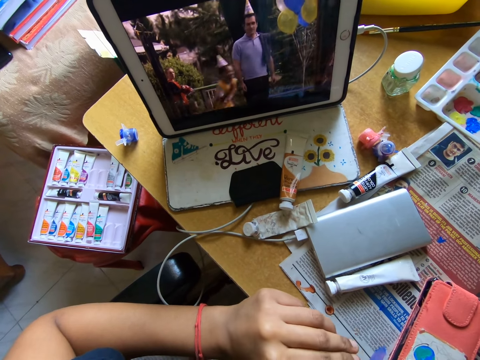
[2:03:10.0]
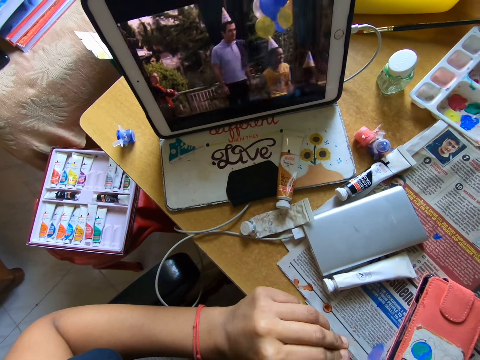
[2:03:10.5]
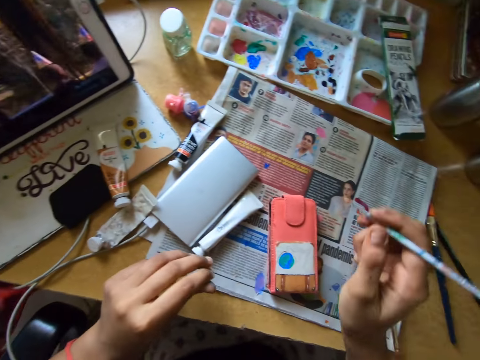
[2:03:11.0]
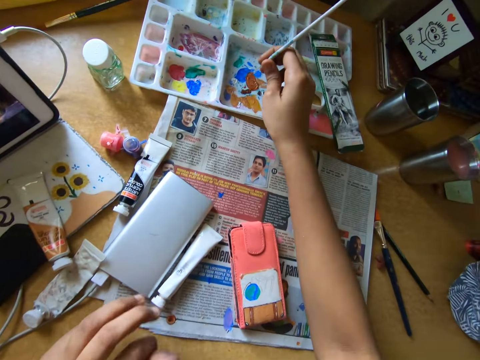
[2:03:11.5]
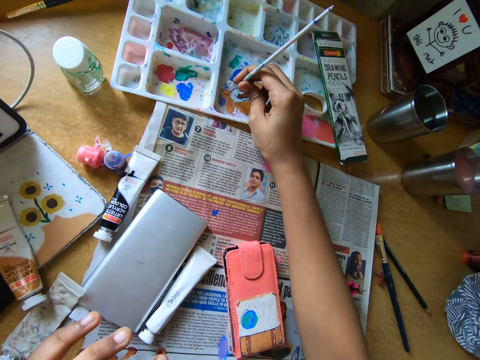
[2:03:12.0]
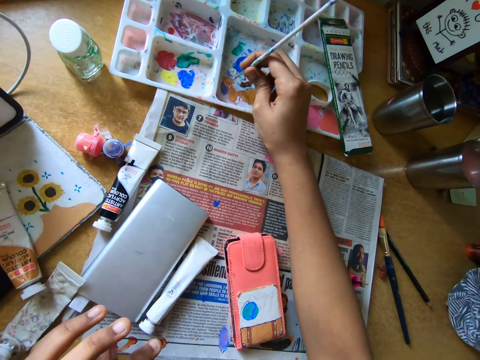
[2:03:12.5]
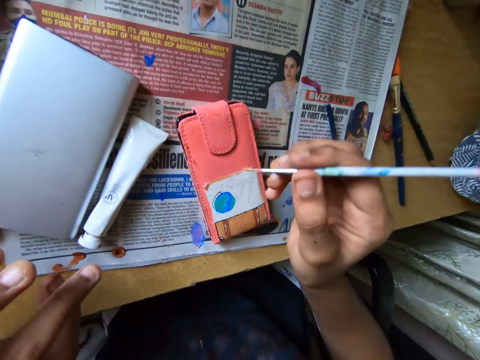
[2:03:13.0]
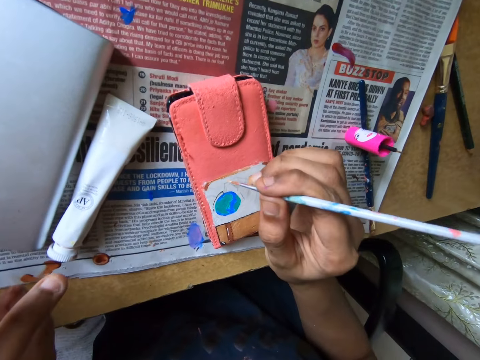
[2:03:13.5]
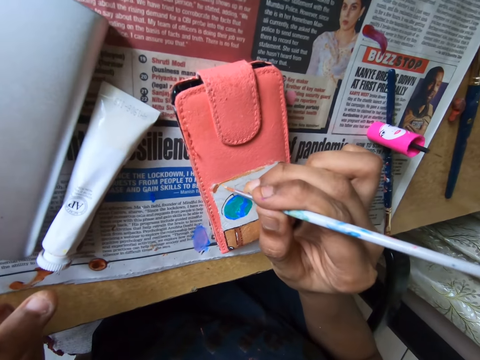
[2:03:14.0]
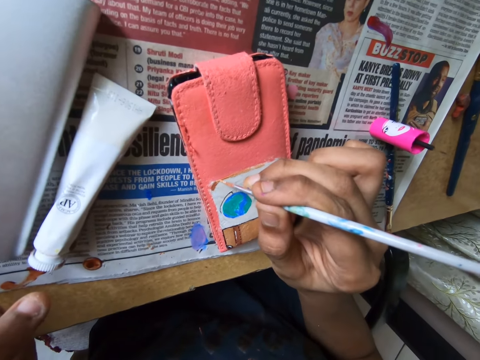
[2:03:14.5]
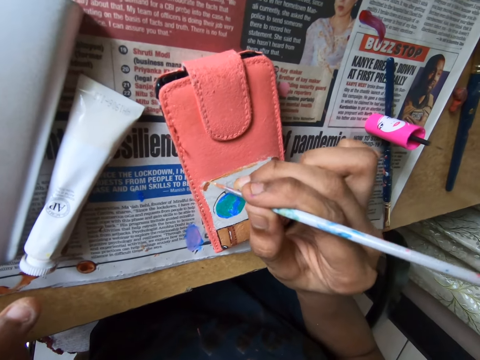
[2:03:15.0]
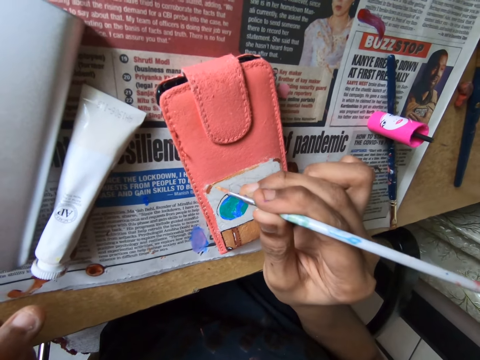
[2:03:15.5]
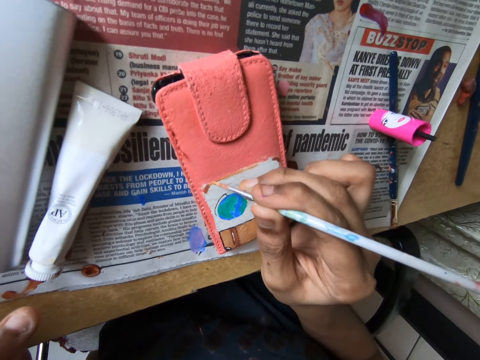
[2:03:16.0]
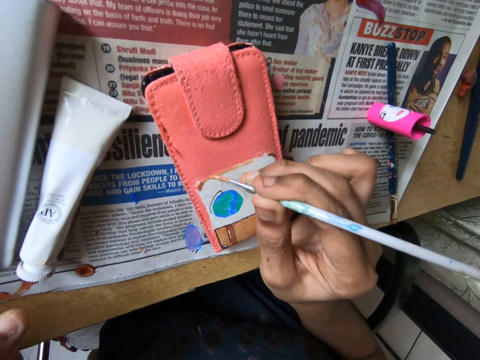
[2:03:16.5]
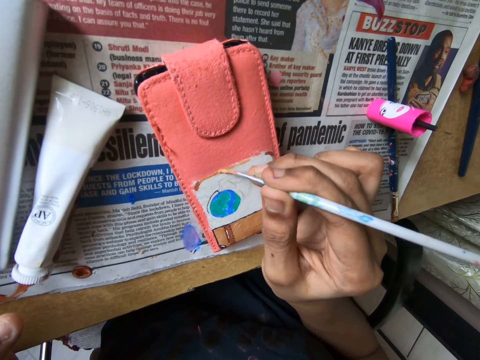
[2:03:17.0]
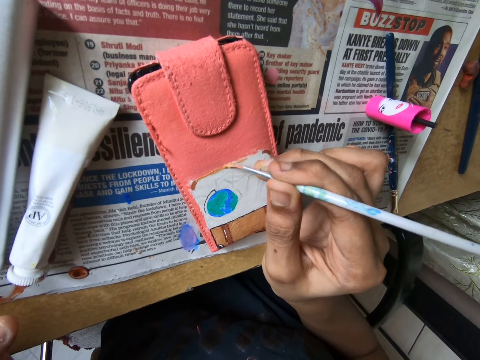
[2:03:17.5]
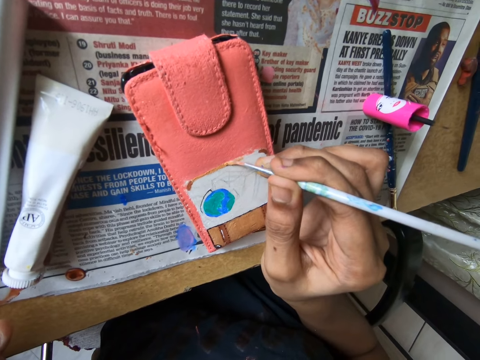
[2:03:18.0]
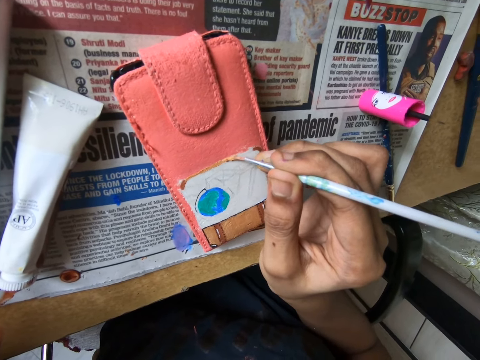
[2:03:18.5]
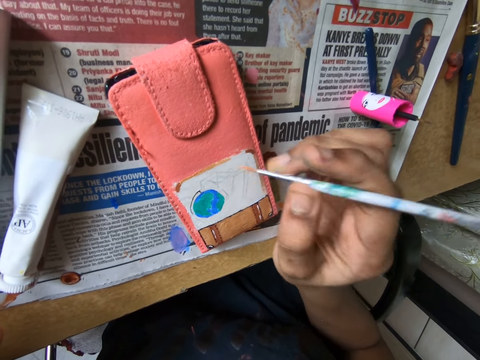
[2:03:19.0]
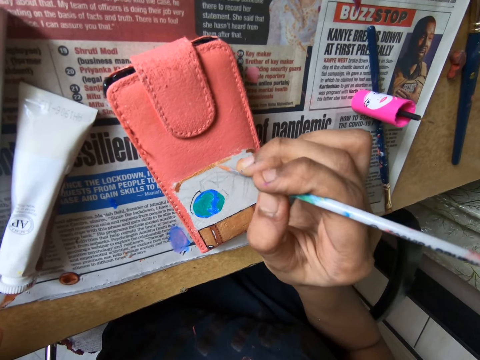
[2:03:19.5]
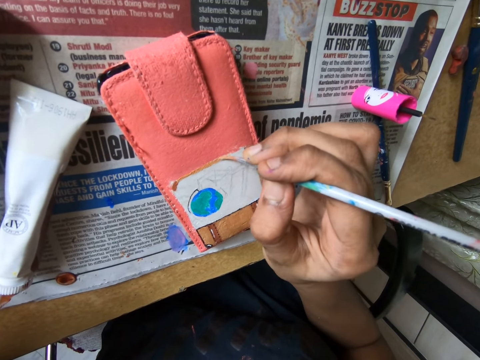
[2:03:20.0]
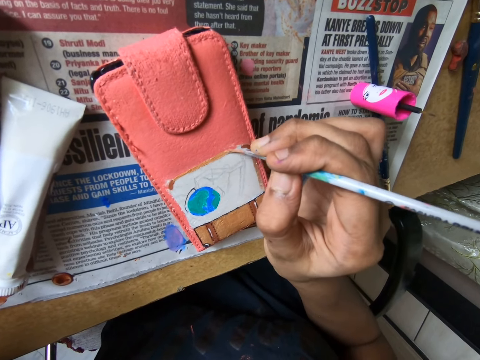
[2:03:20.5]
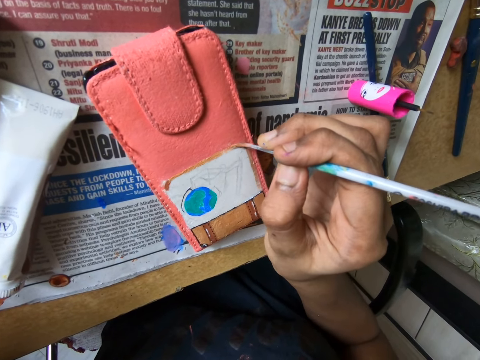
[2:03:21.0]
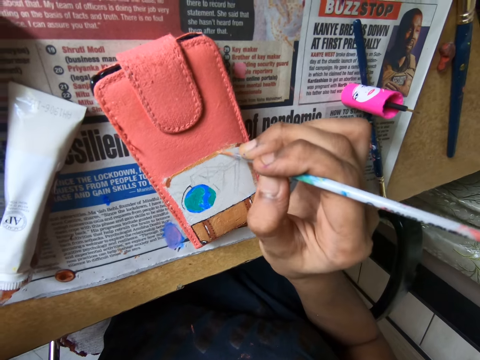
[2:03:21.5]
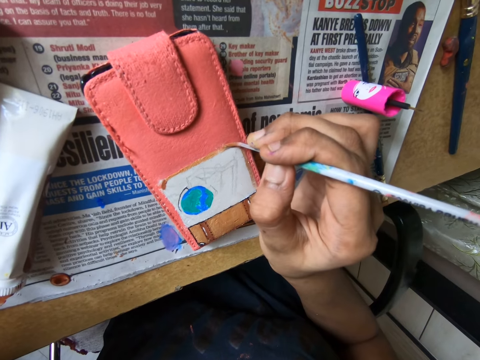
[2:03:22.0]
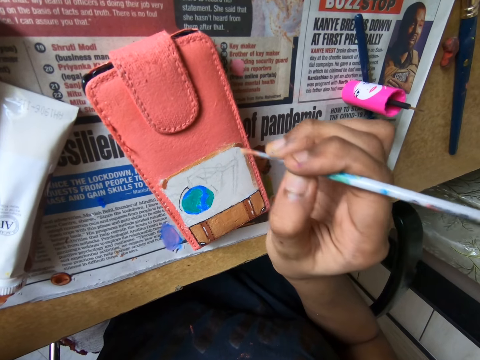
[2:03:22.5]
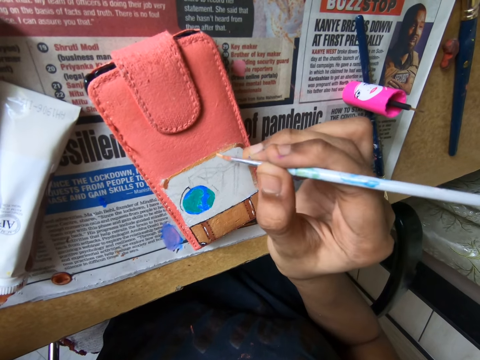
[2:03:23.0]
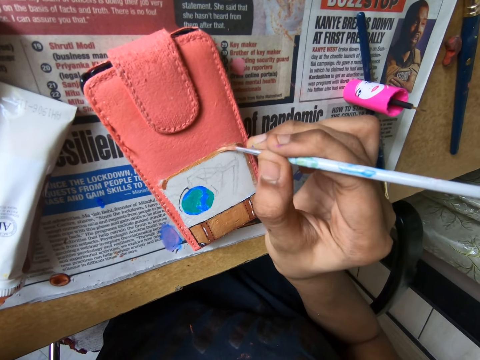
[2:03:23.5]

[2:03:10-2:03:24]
The camera wearer scoops paint with a brush. They rub the pen brush in the container and paint a picture on the wallet with the pen brush.

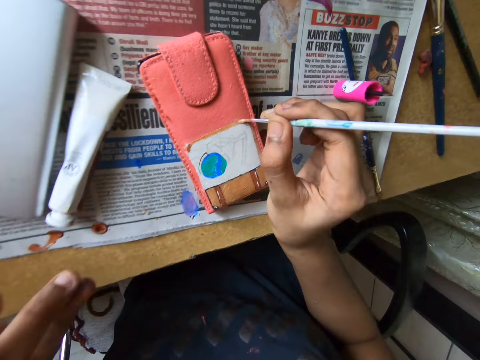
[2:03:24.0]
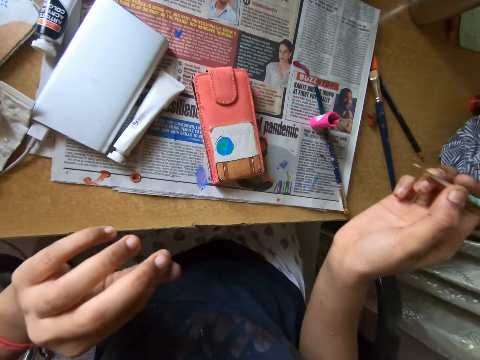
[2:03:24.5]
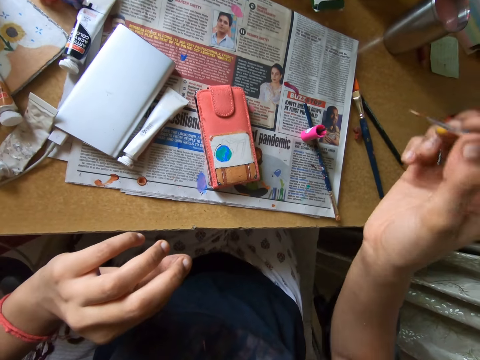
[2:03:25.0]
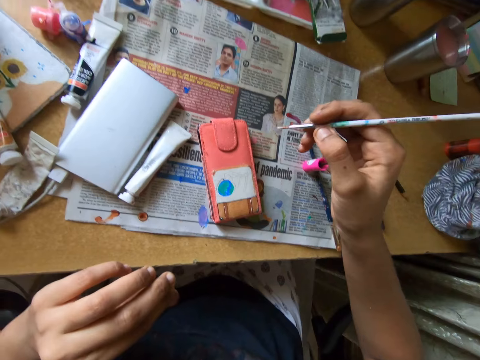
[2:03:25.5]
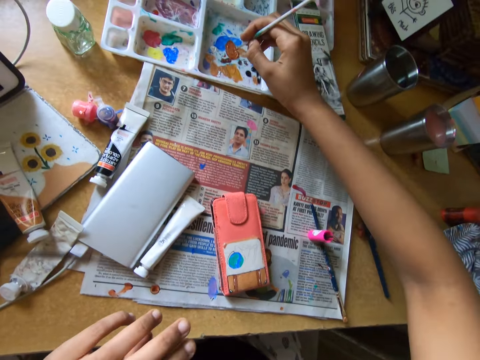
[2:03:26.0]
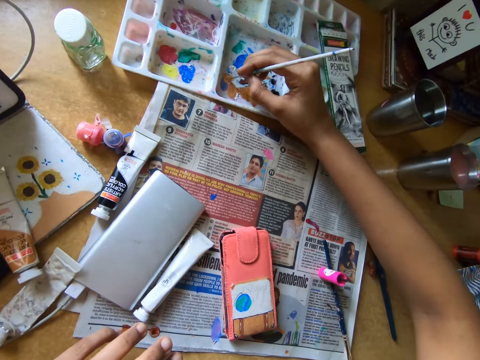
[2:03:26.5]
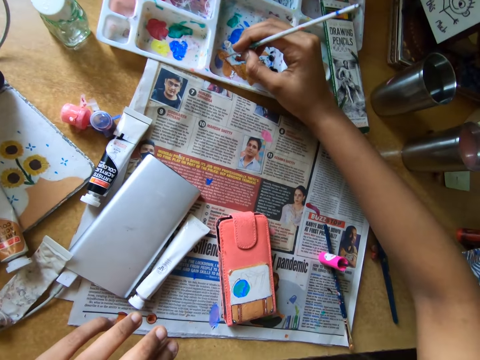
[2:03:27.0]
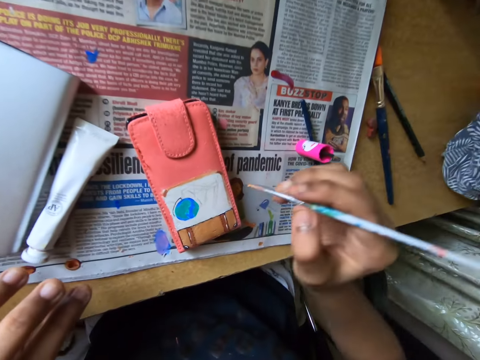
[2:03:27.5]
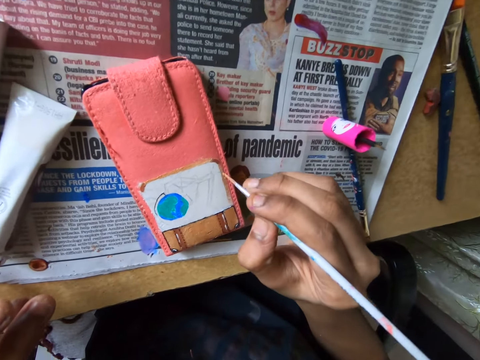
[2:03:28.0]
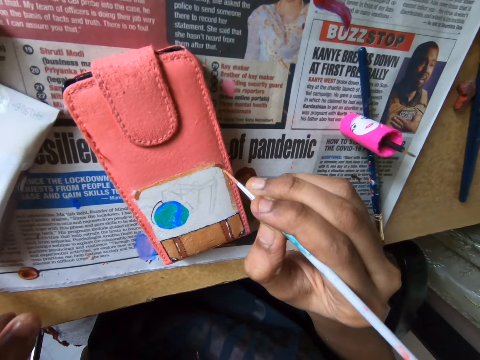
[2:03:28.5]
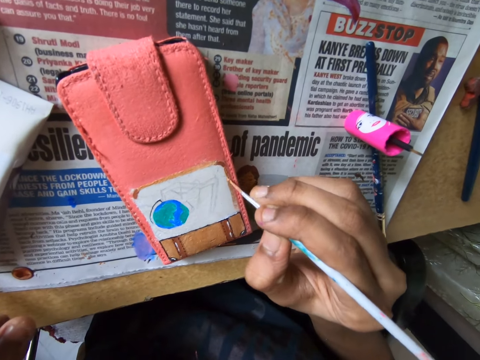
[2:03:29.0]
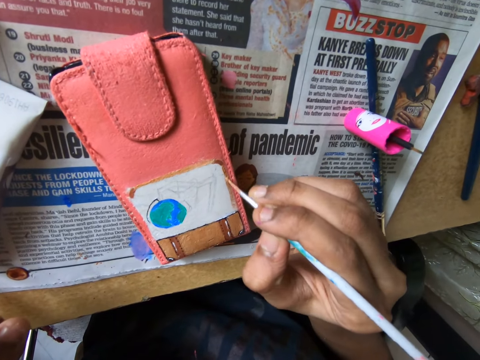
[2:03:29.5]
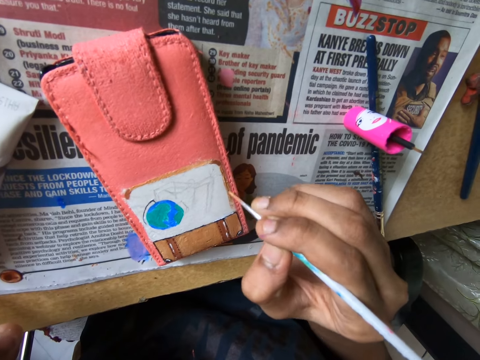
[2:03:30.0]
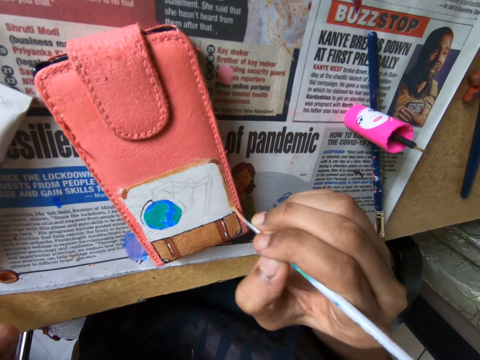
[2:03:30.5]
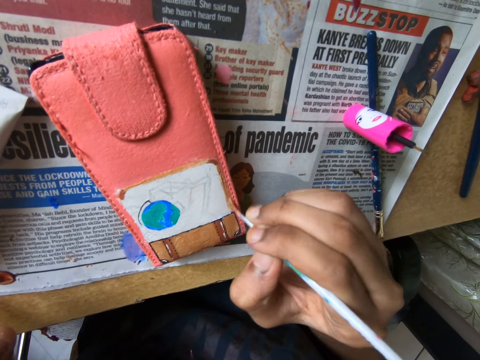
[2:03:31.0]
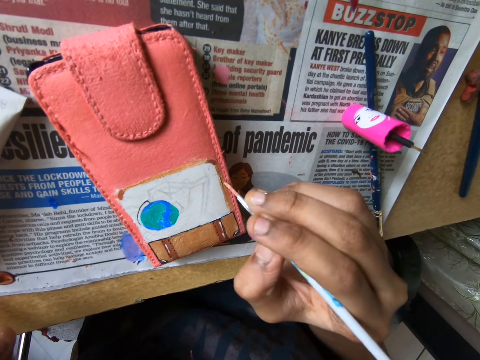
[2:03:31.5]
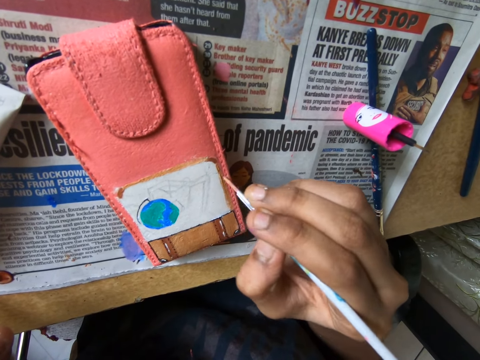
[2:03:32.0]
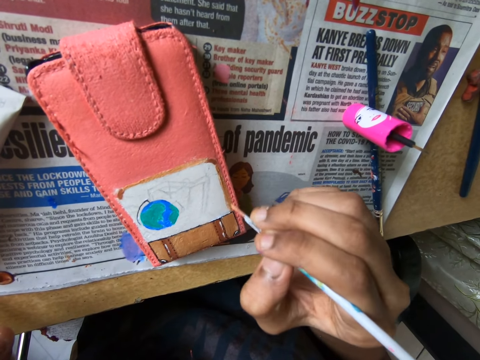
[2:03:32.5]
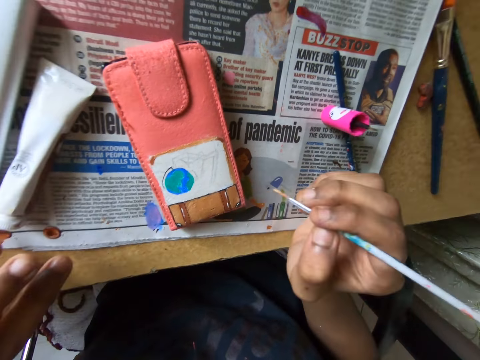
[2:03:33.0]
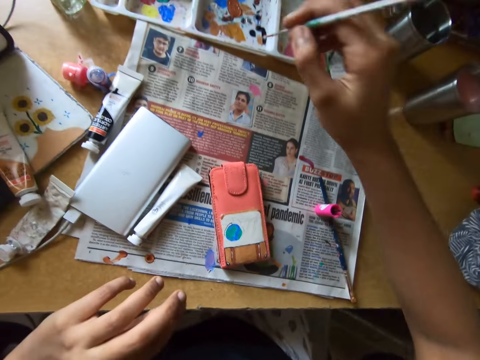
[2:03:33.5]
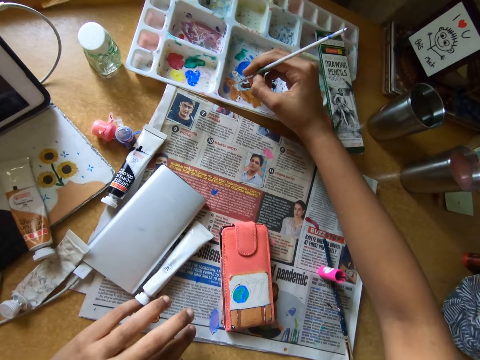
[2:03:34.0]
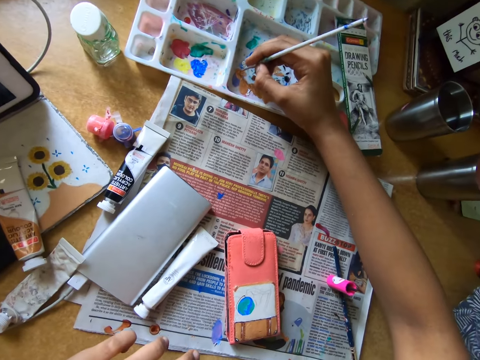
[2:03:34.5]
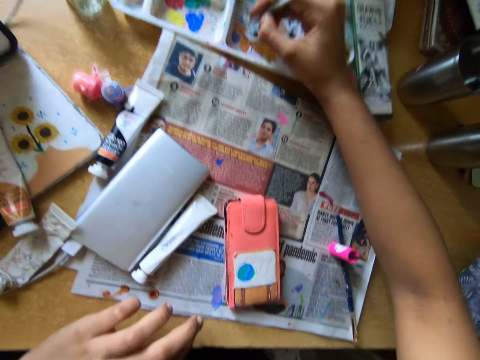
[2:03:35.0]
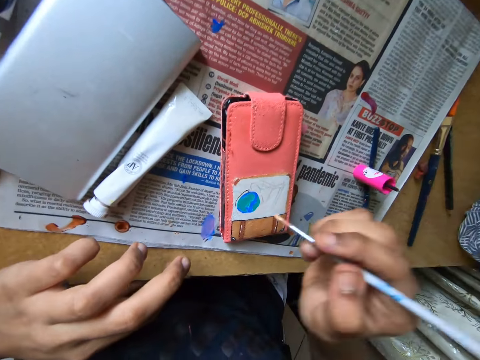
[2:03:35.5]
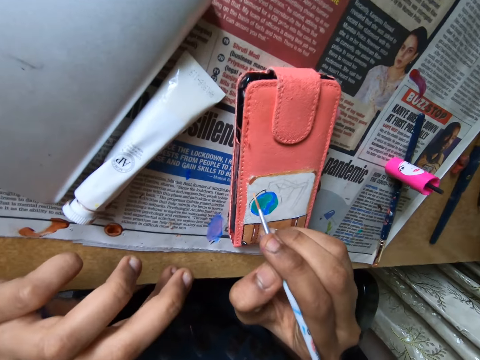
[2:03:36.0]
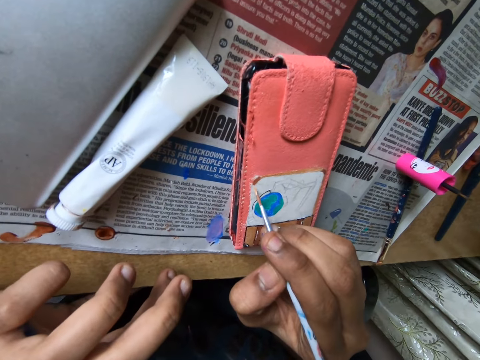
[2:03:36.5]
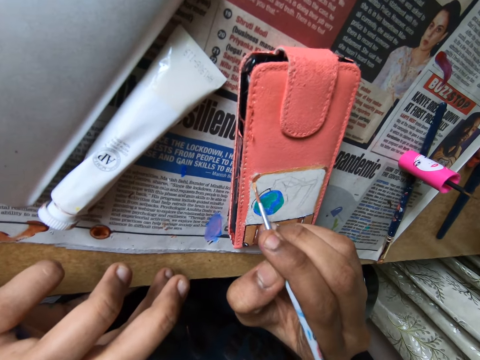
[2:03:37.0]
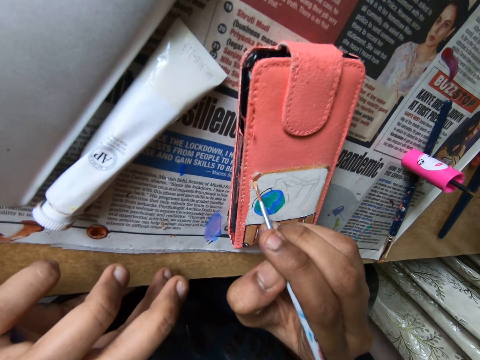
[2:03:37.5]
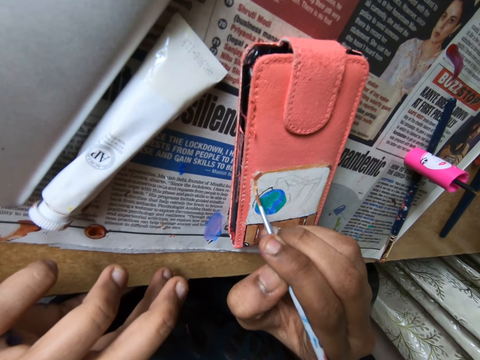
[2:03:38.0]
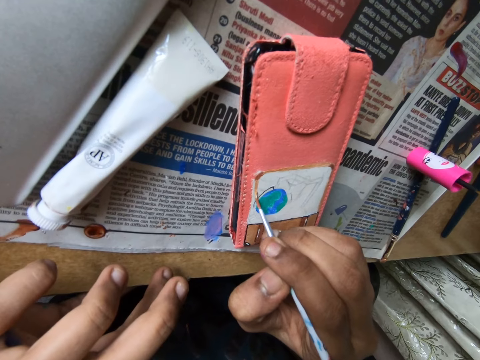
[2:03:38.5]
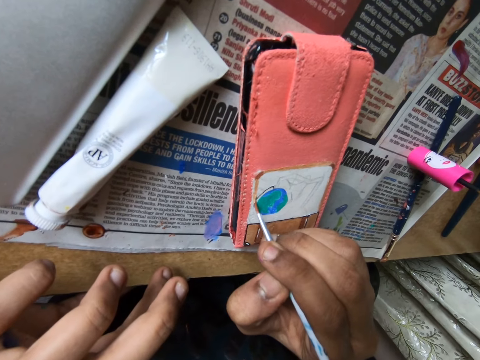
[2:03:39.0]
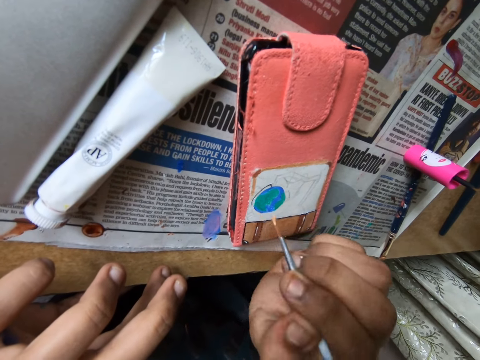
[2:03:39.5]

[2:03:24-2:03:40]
The camera wearer scoops paint with a brush. They rub the pen brush in the container and paint a picture on the wallet with the pen brush. They rub the pen brush in the container again, scoop paint with the brush, and paint a picture on the wallet with the pen brush again.
